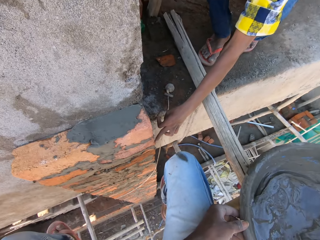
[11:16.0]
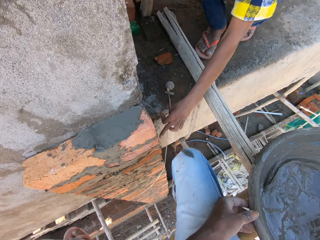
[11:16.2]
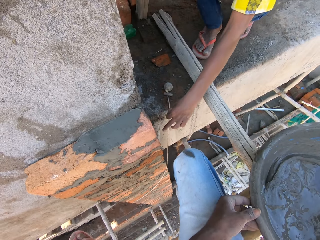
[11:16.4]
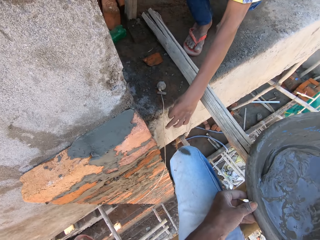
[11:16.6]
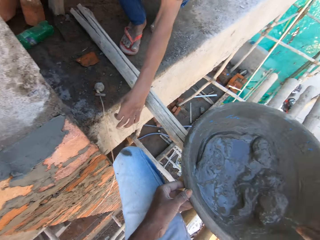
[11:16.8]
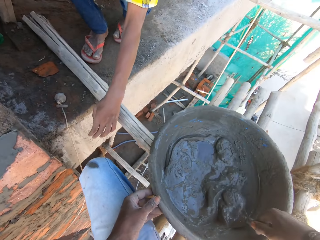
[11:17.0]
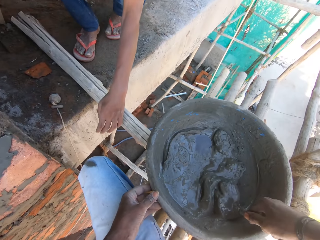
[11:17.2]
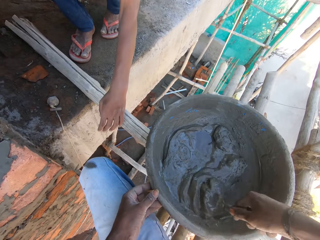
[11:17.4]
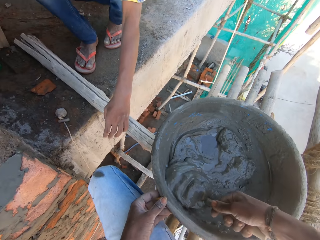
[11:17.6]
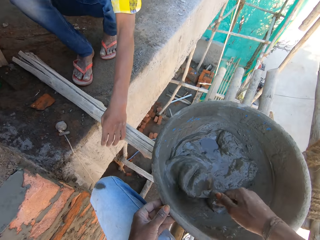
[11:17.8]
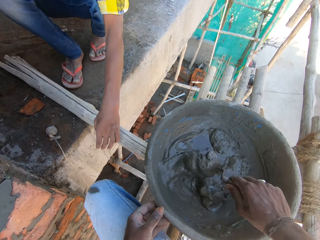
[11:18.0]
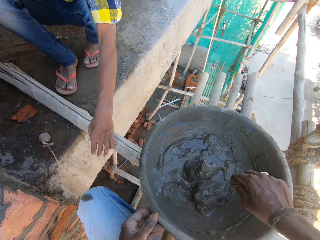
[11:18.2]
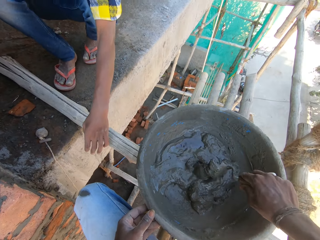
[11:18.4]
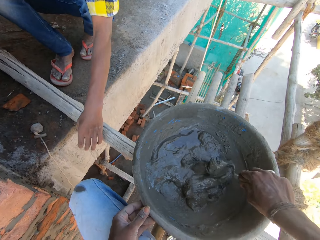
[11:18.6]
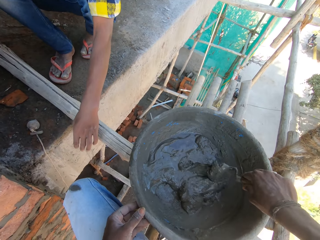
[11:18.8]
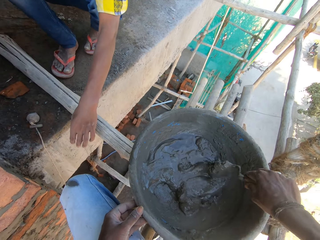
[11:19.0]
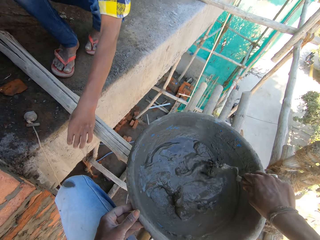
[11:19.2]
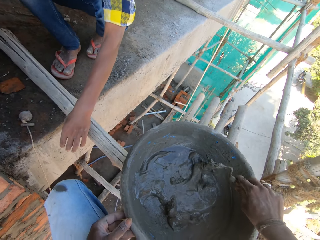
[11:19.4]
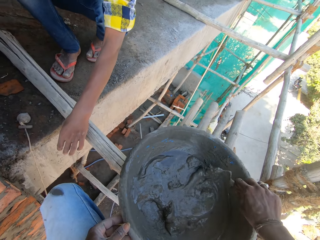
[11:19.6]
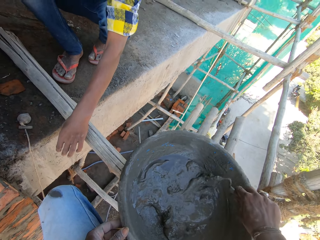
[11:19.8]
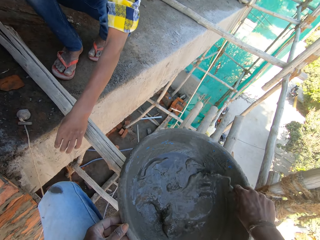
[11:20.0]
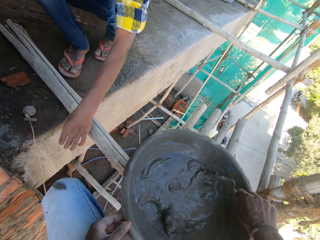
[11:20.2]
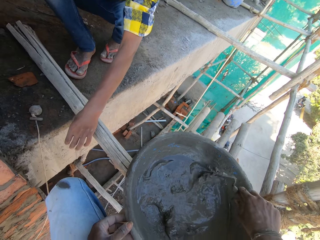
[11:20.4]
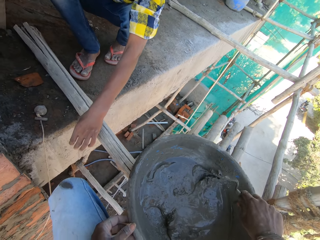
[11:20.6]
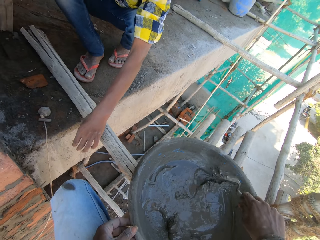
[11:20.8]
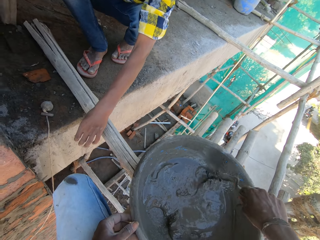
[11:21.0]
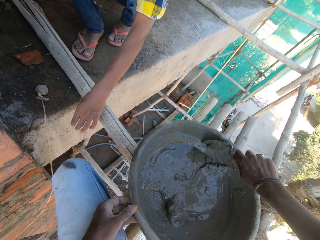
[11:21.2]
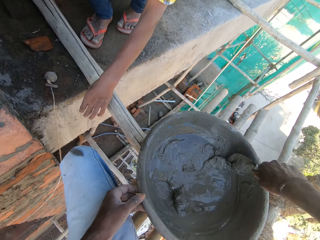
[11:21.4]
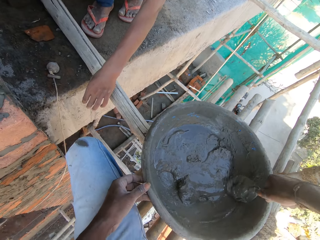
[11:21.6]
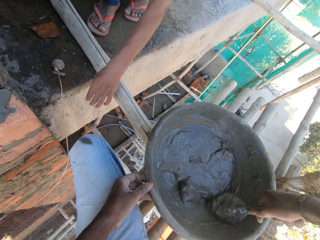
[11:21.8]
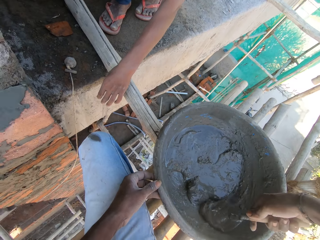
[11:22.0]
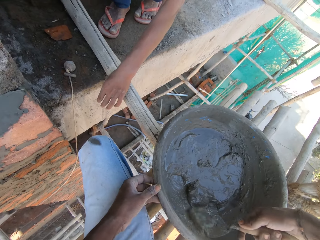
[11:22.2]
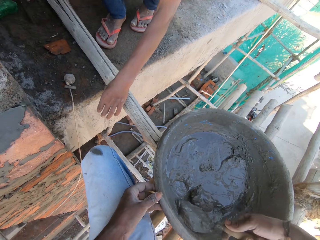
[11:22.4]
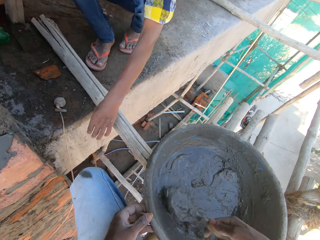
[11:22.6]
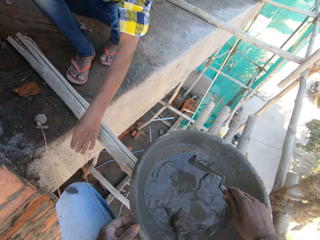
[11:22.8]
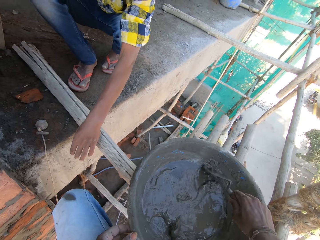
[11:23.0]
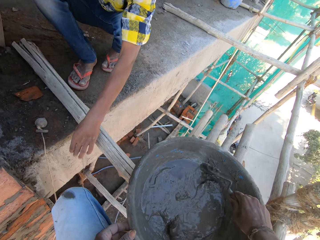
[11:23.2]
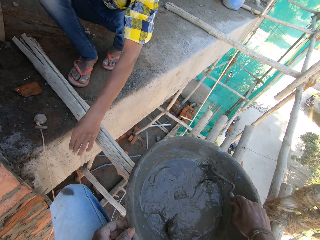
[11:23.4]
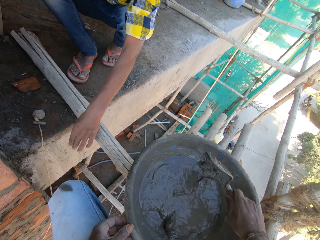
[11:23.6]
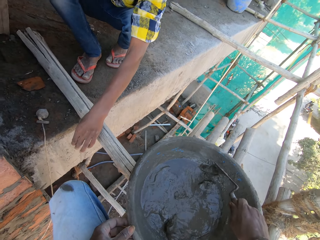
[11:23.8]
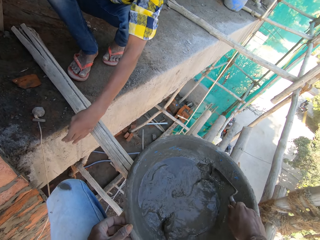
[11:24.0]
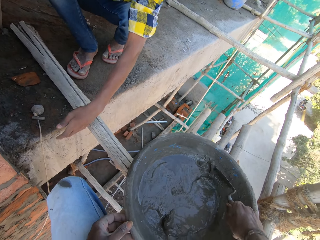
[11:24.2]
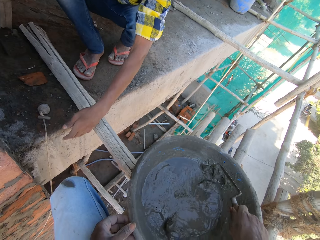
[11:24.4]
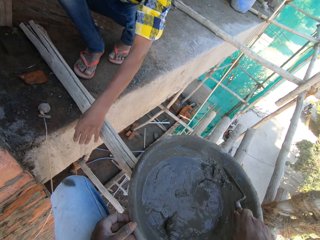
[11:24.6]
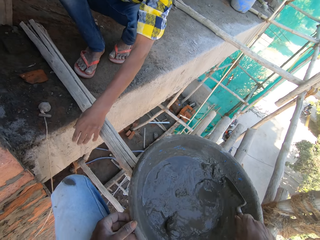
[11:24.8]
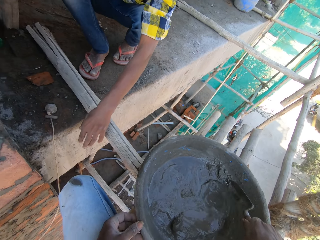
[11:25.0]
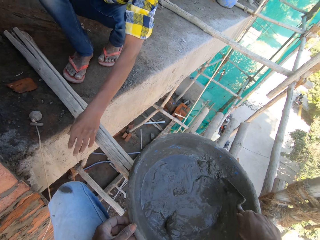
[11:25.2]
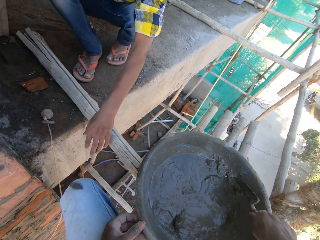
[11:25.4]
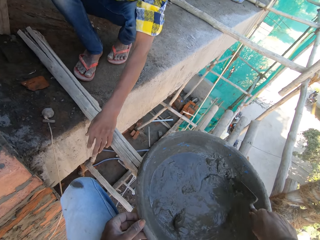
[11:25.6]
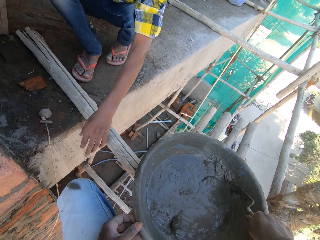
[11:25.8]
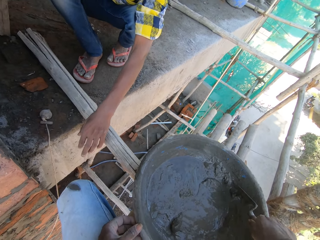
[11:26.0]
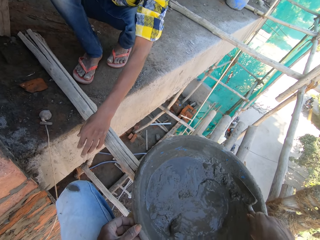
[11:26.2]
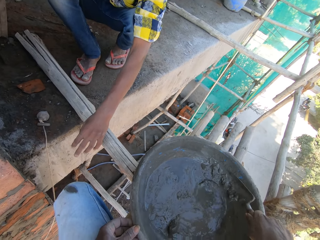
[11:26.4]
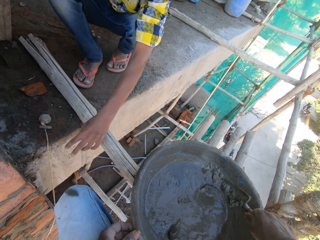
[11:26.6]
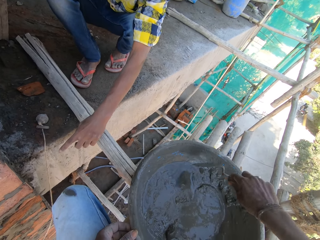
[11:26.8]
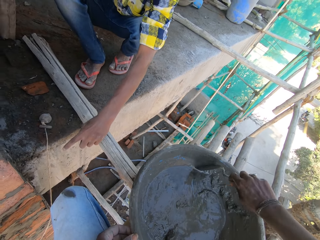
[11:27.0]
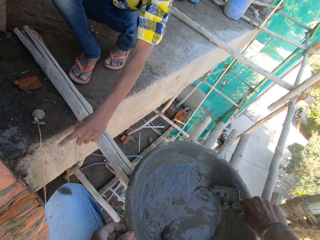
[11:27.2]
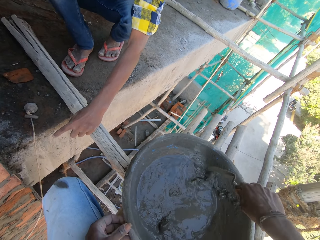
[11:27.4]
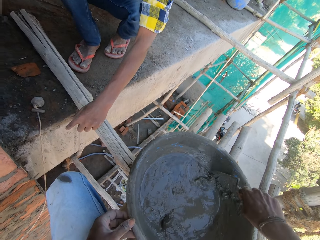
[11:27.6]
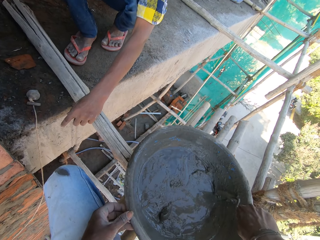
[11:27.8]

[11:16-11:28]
A man touches a brick on the wall with his right hand. The camera wearer mixes the mortar in the basin.

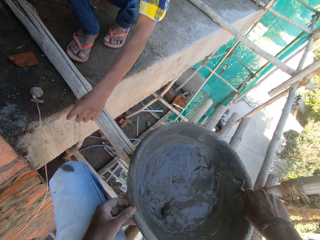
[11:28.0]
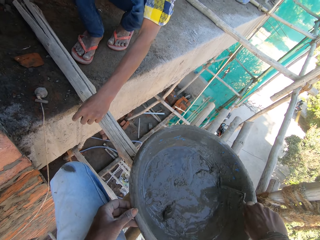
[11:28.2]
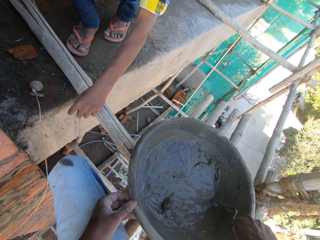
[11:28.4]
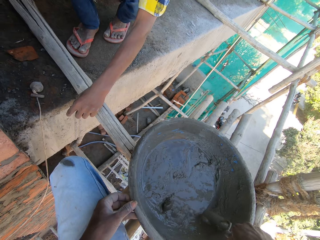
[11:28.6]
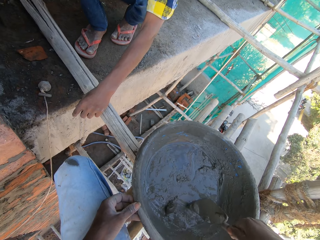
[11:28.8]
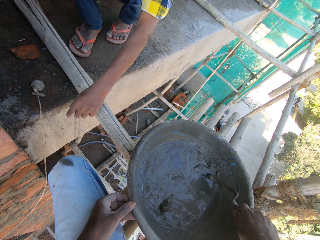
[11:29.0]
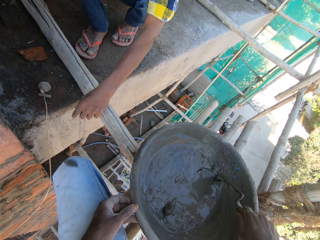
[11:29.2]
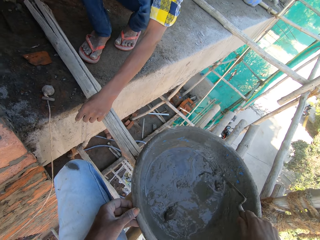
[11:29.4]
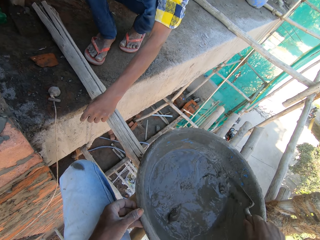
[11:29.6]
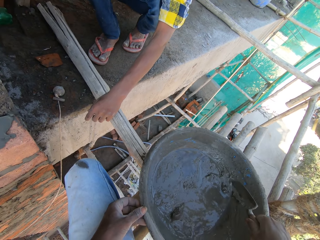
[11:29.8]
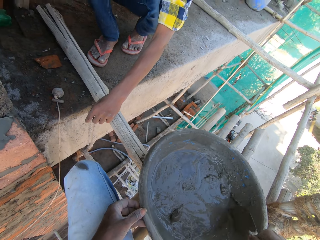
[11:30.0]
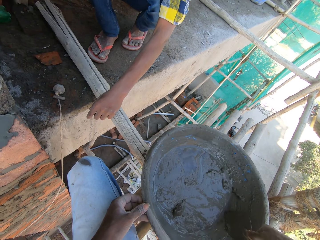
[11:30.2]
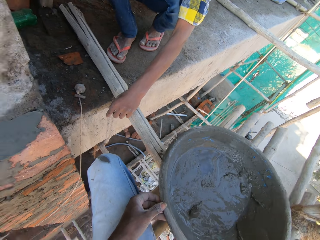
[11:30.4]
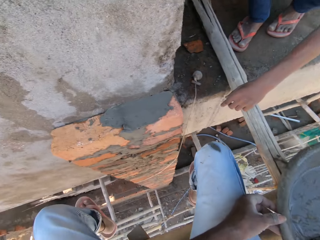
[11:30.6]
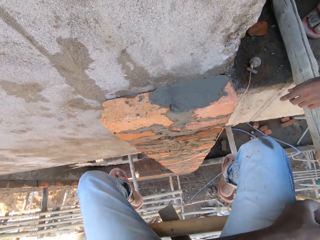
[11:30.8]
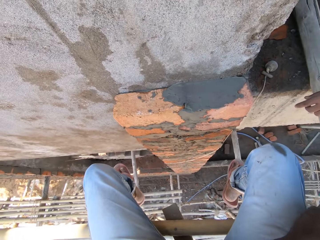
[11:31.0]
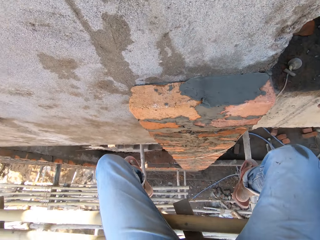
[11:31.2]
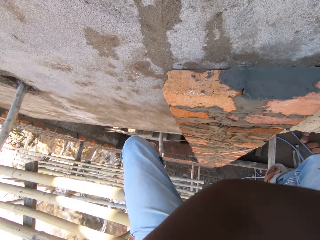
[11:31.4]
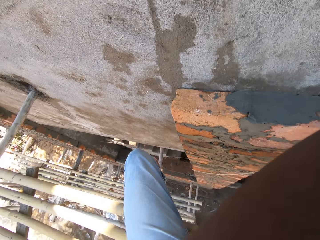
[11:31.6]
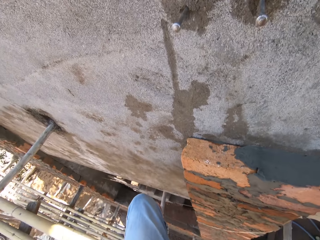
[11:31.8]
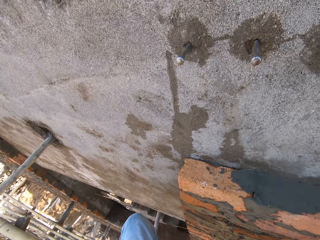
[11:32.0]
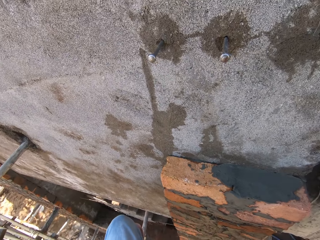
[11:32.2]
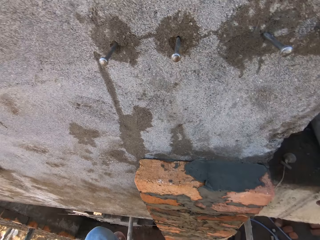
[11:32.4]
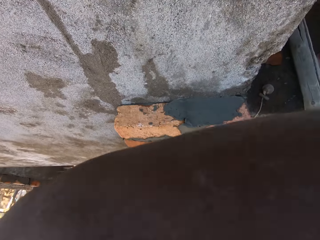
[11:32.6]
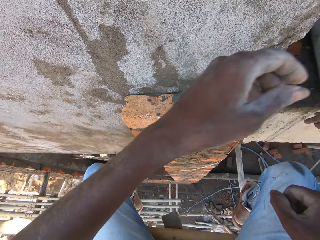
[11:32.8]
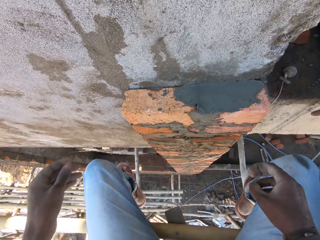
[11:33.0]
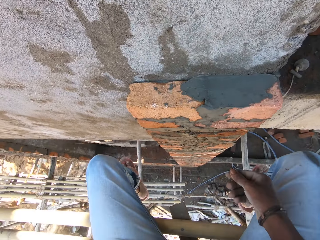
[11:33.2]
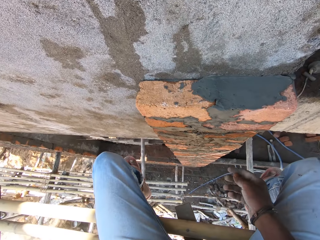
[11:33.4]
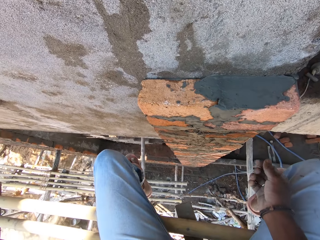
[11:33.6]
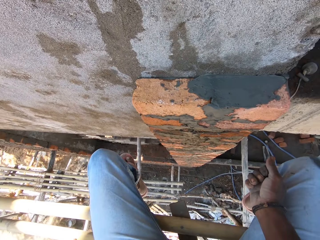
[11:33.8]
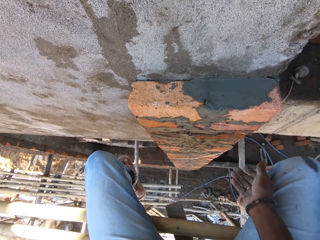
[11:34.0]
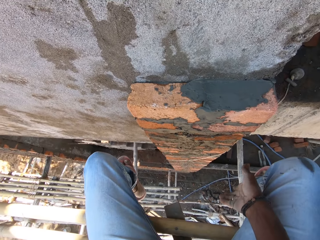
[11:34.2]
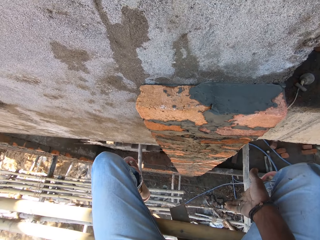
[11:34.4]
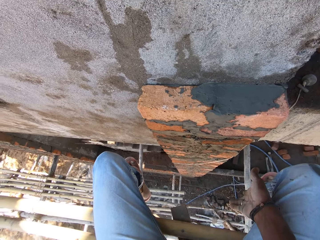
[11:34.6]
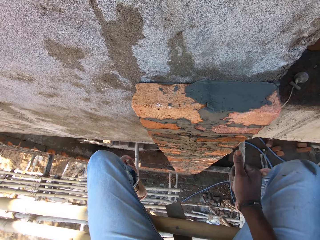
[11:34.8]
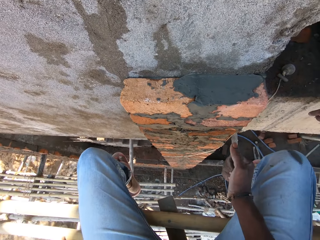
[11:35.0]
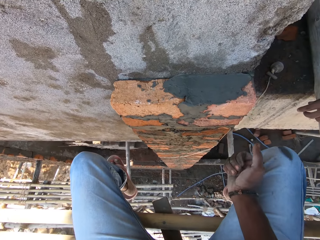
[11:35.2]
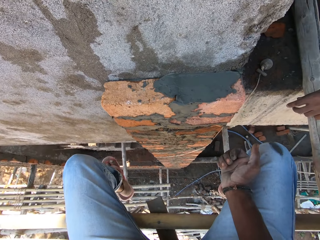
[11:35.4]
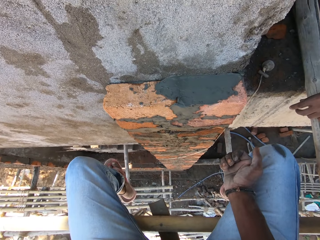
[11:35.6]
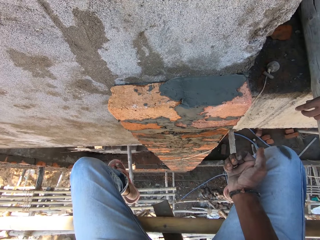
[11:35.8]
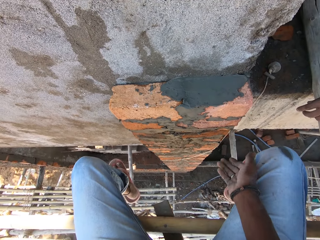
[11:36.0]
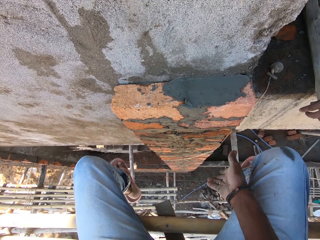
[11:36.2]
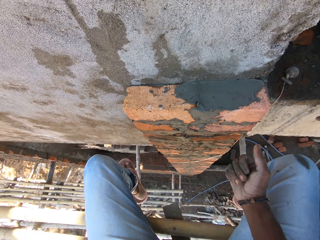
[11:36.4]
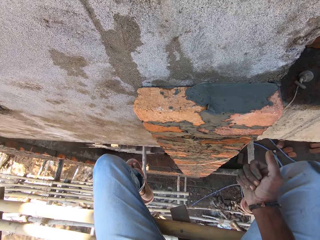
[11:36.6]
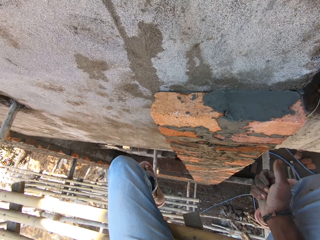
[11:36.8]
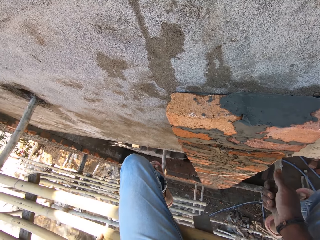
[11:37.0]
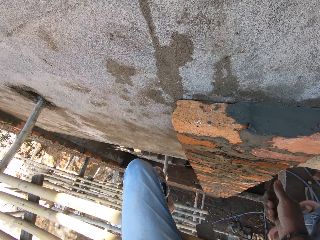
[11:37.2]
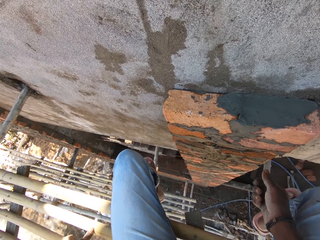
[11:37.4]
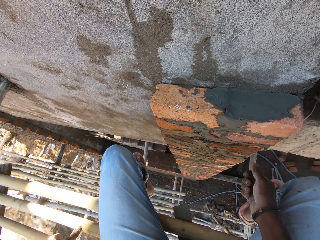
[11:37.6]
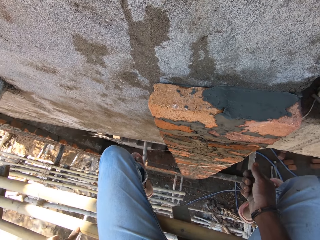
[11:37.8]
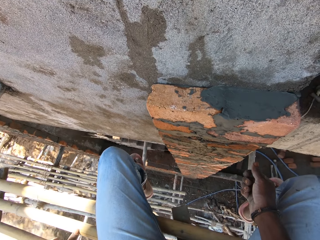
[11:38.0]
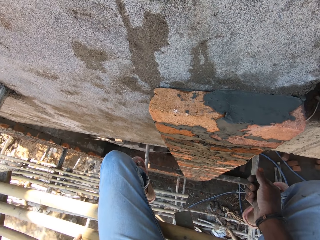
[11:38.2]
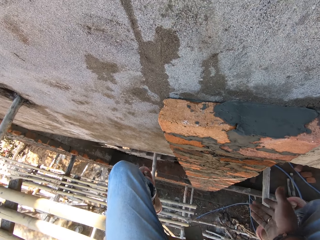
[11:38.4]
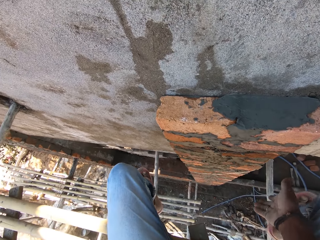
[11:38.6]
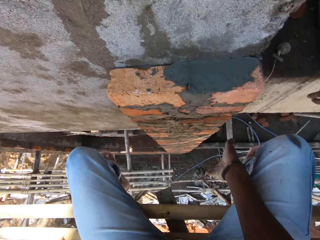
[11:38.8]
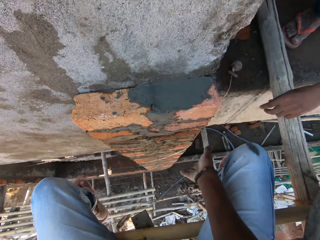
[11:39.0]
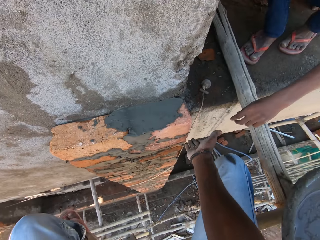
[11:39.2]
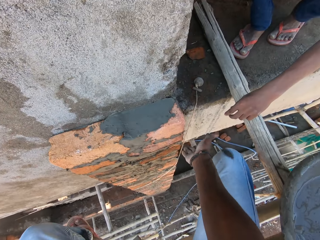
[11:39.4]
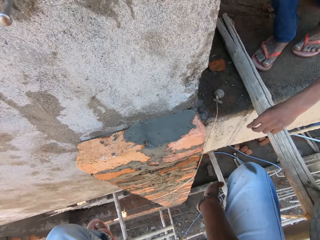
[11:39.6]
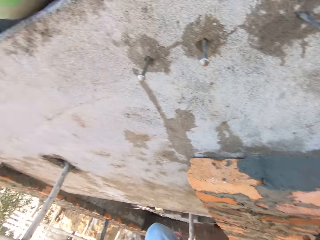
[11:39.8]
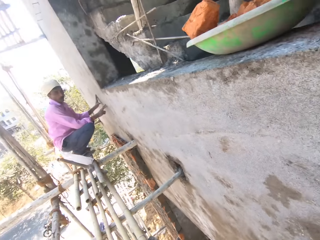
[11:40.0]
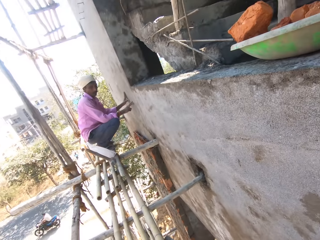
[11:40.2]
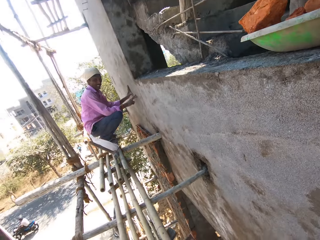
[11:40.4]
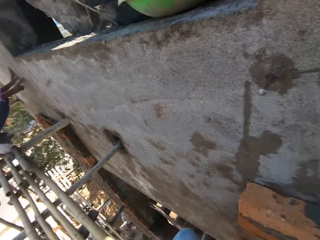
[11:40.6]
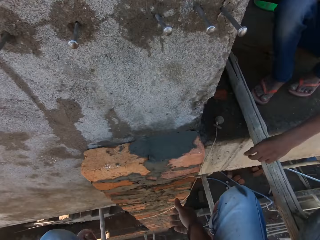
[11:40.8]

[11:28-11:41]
The camera wearer touches his face with his left hand. He interacts with the man, another man and a third man. He interacts with a man.
